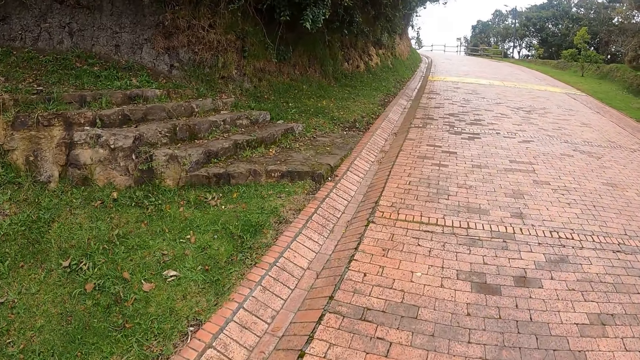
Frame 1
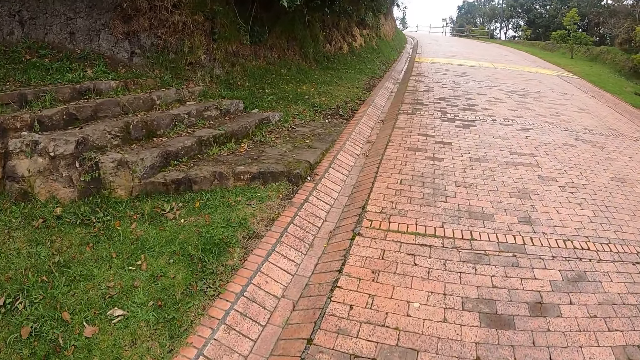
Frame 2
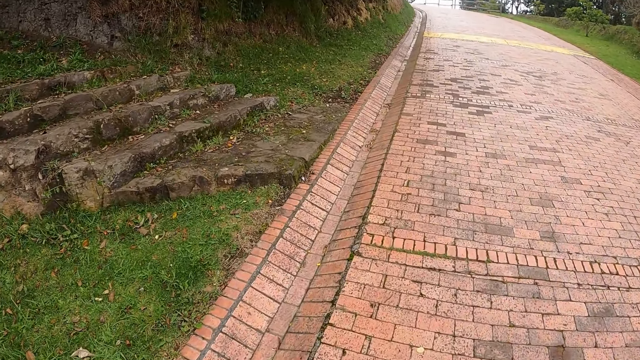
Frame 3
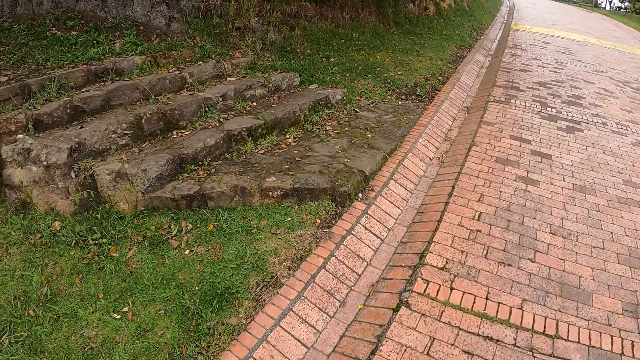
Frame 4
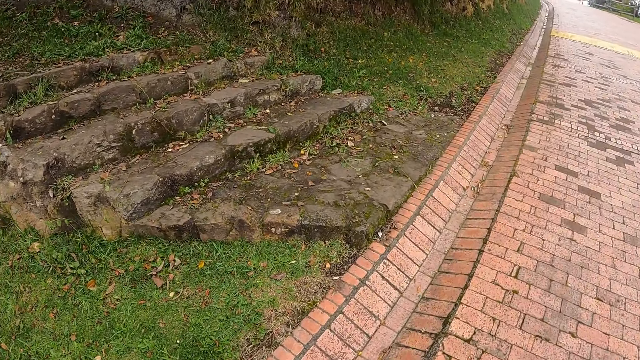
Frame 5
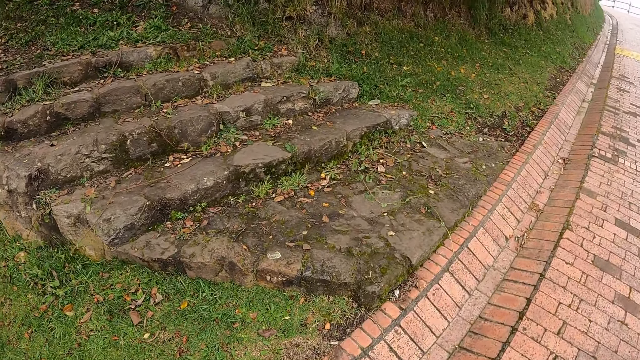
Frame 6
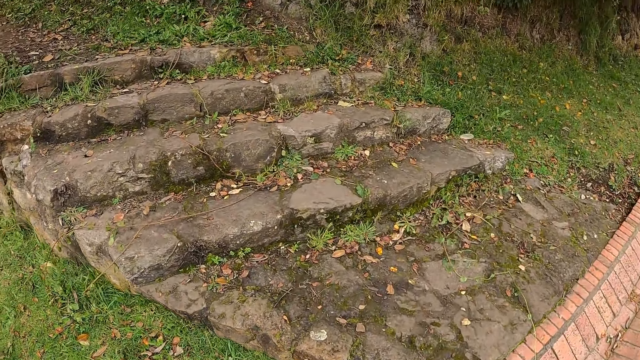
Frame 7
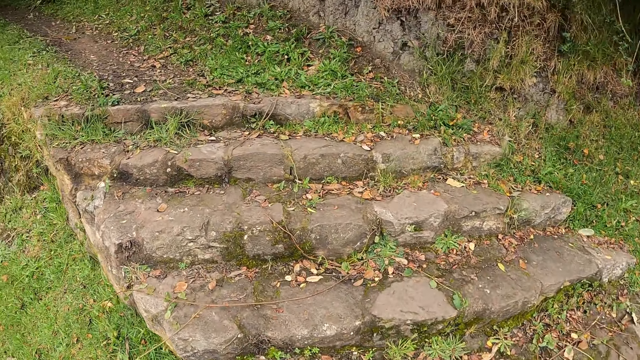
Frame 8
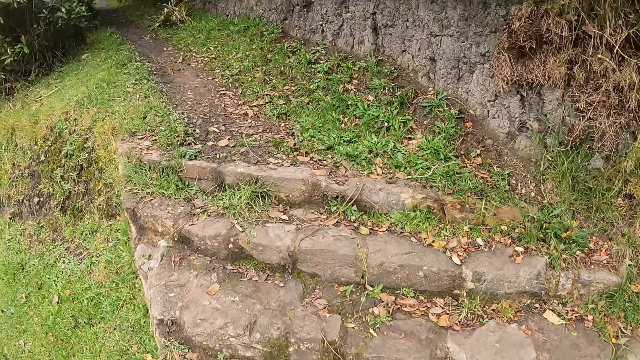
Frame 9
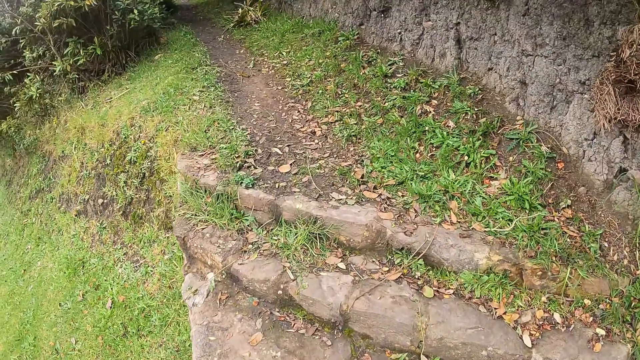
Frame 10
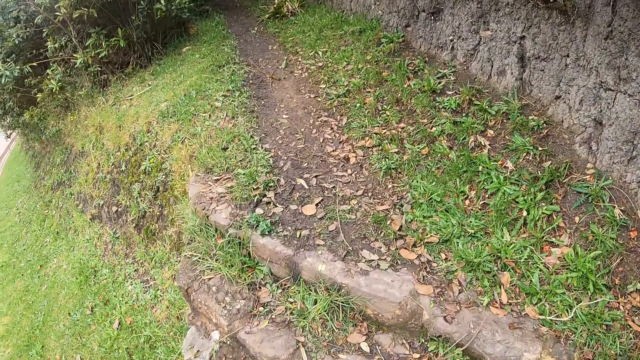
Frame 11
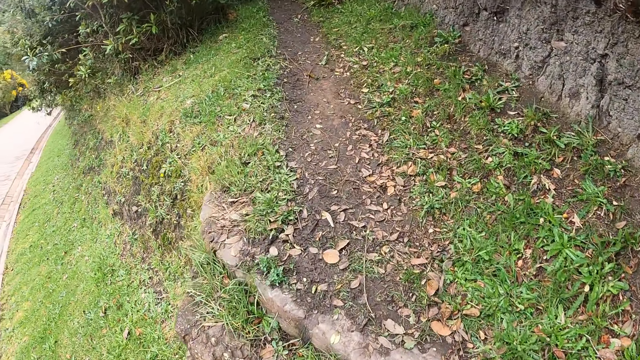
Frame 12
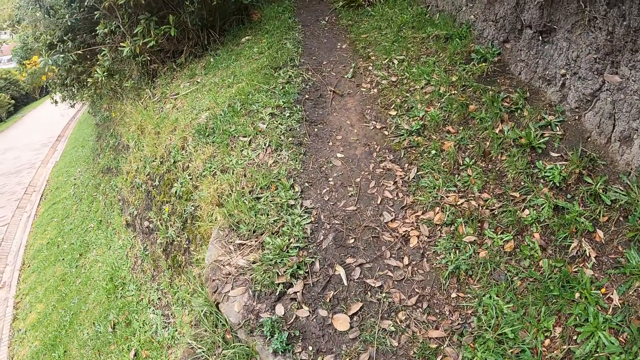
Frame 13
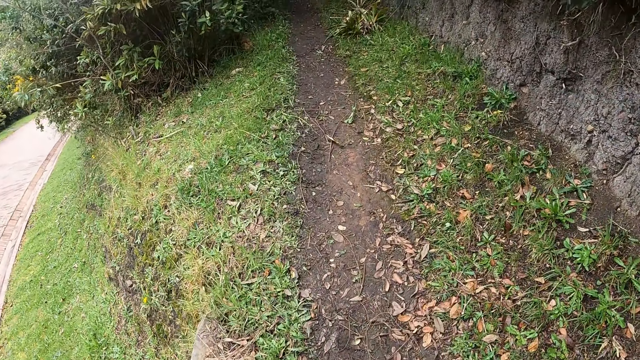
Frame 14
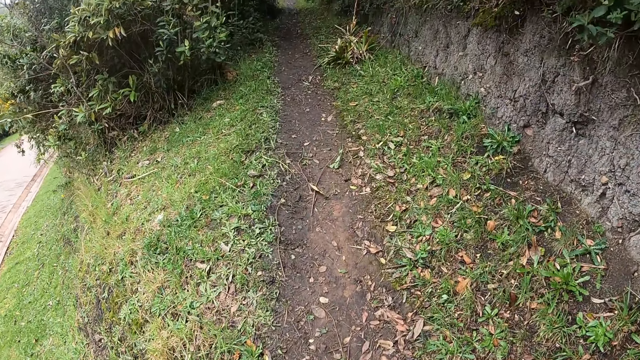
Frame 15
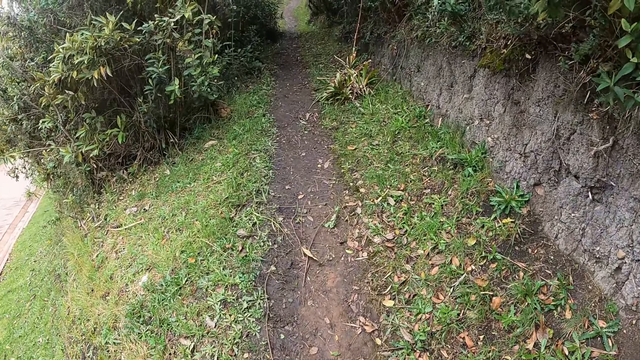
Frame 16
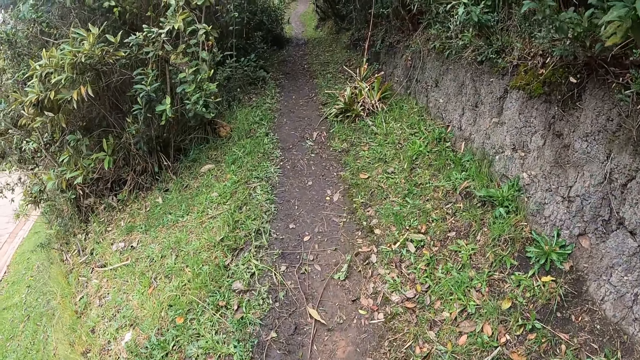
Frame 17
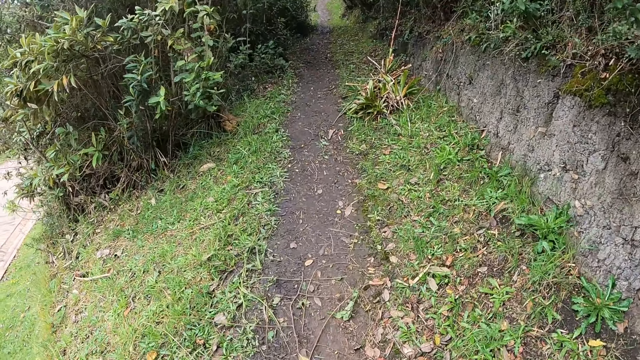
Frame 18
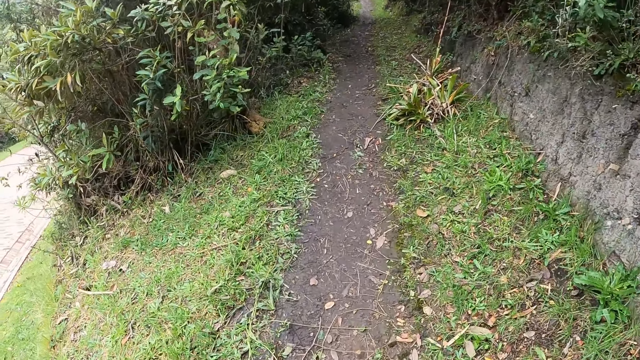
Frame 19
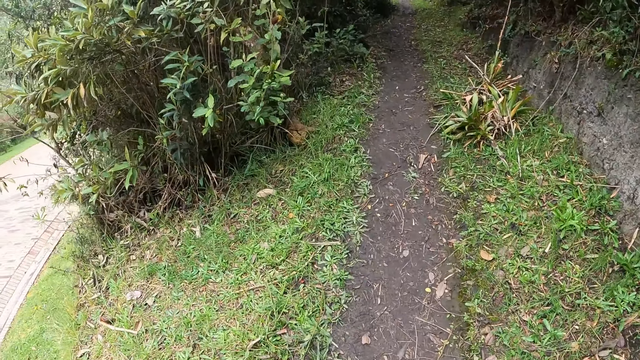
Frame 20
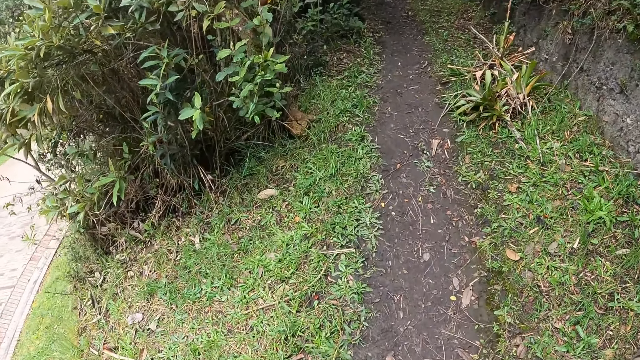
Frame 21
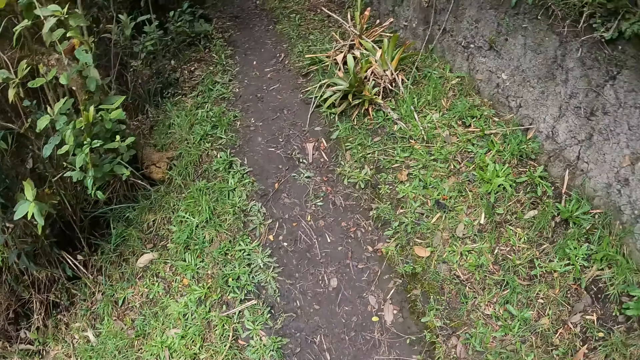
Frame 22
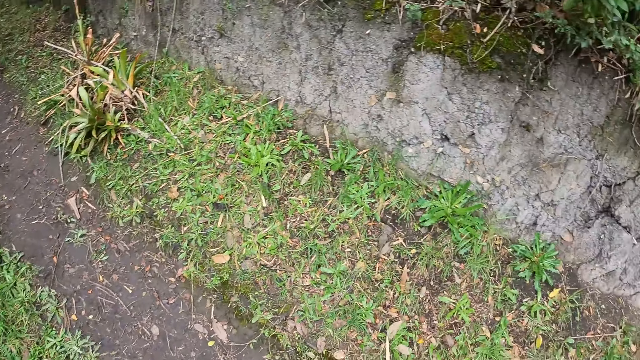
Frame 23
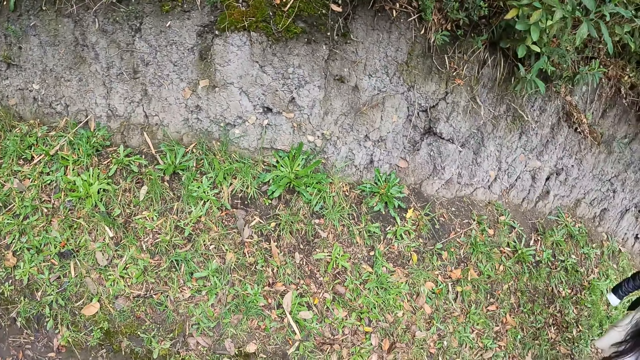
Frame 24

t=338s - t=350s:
The camera wearer climbs up a stair.

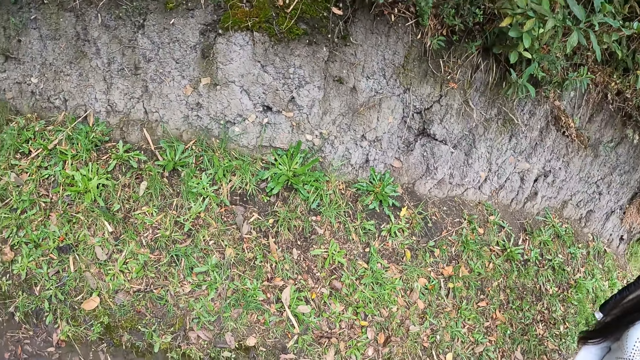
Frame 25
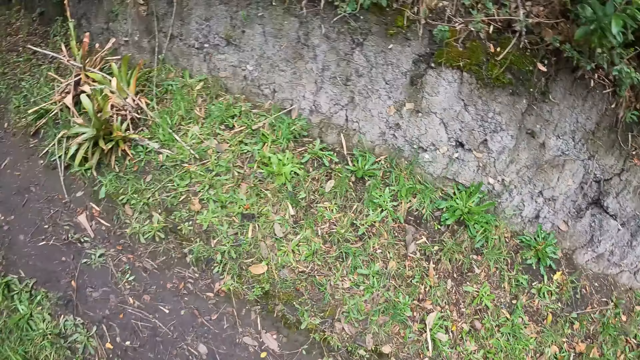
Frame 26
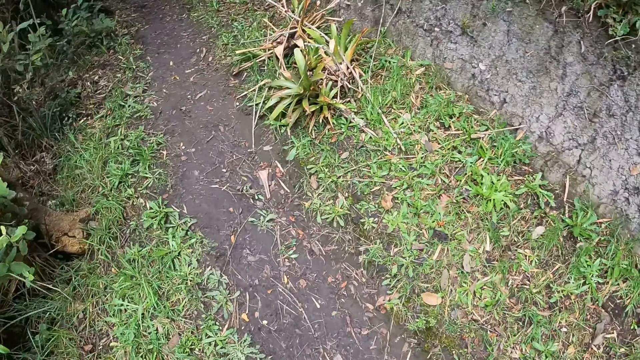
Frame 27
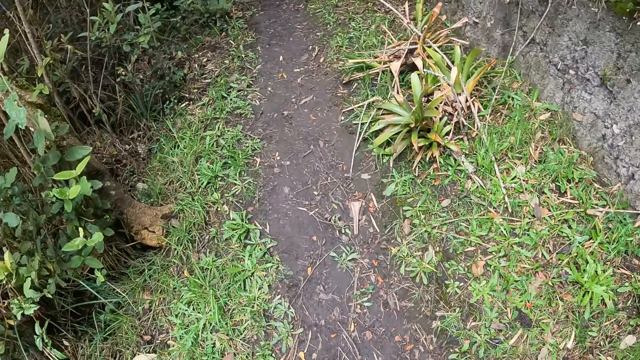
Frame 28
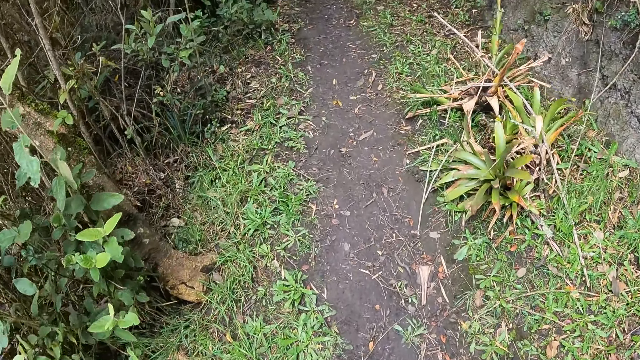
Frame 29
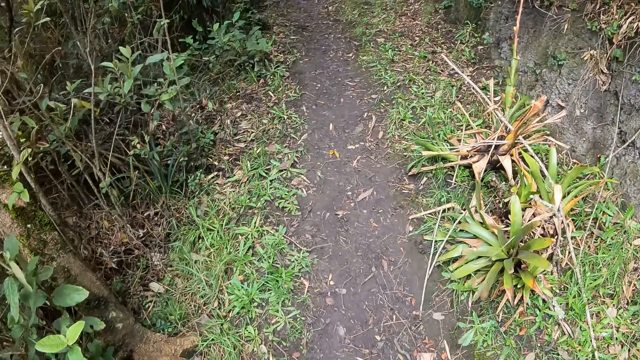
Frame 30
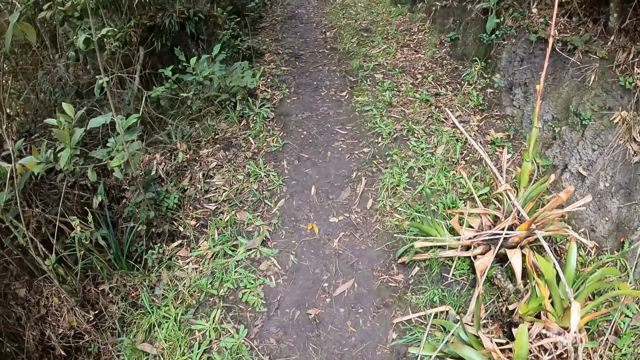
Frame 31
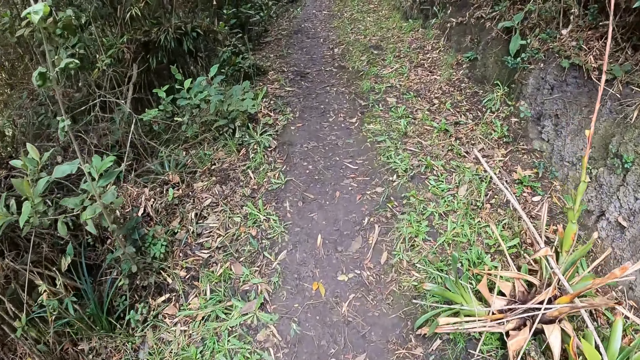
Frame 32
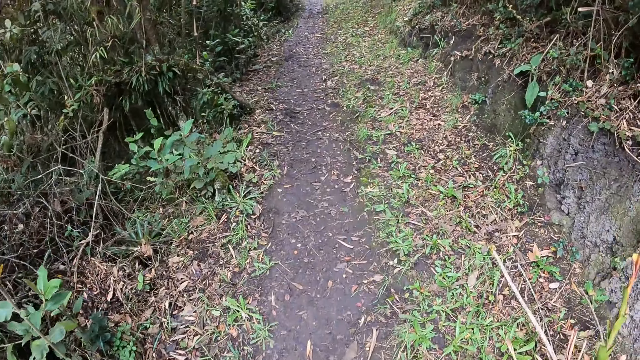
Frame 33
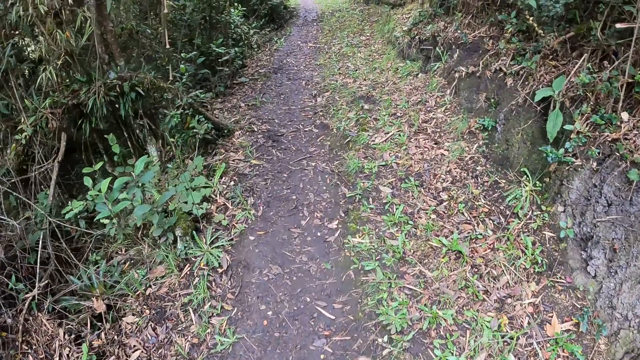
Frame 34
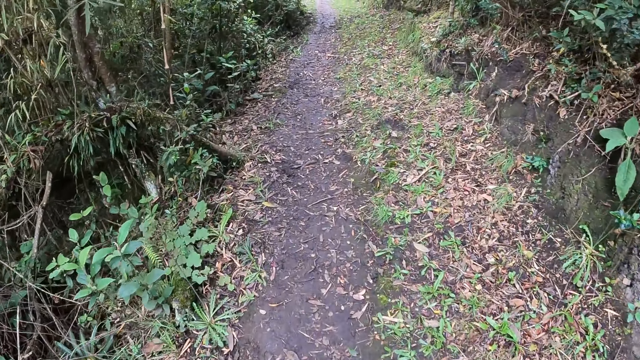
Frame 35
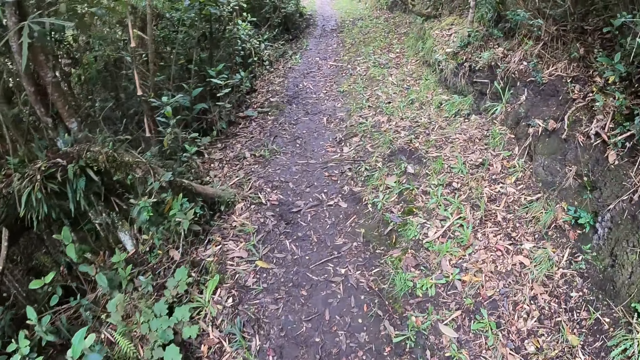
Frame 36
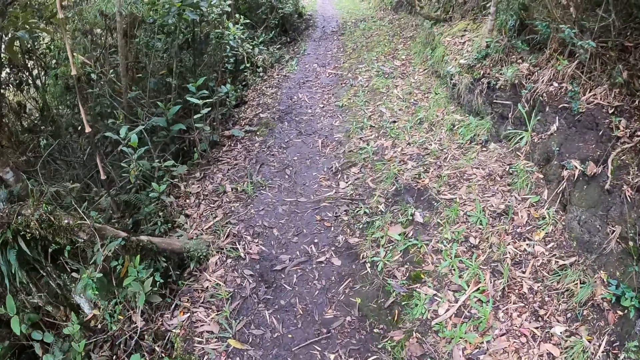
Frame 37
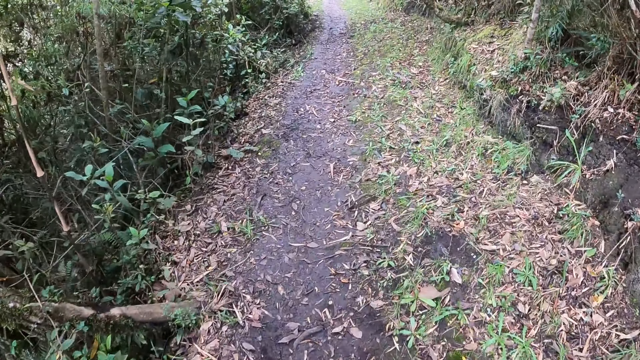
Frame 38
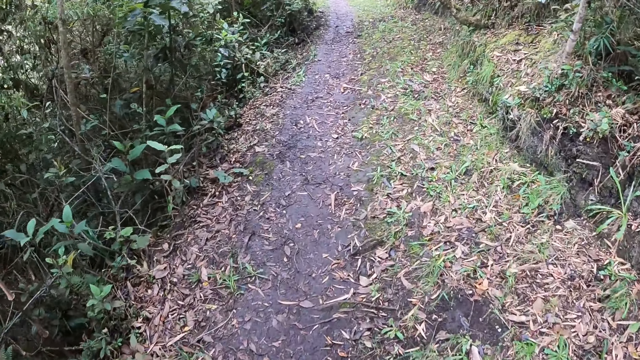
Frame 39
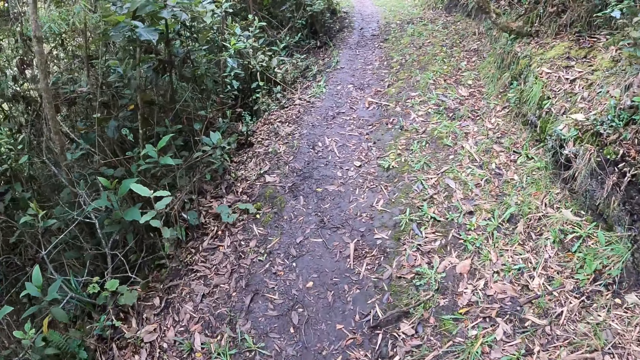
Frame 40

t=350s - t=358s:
The camera wearer walks along a trail.
